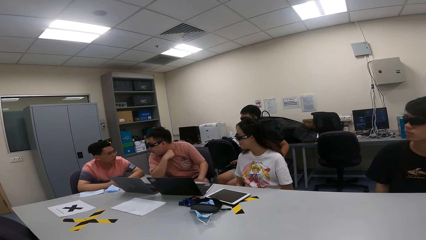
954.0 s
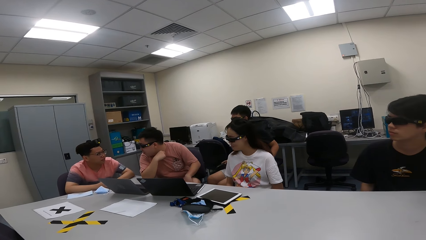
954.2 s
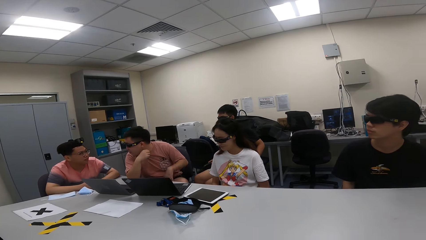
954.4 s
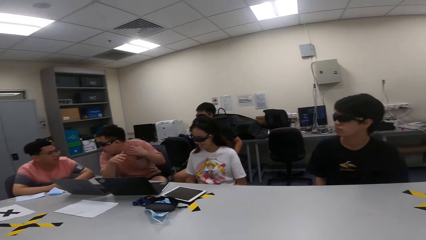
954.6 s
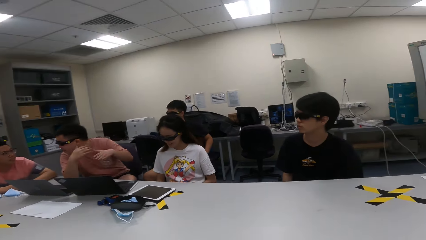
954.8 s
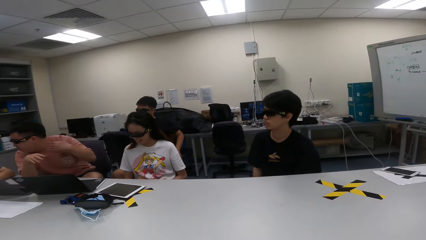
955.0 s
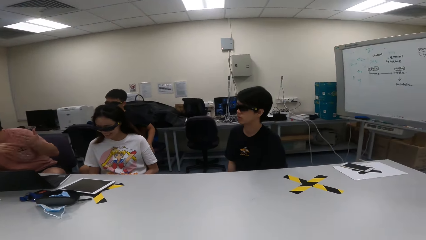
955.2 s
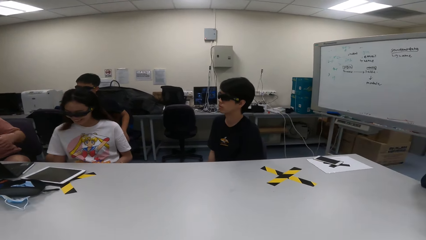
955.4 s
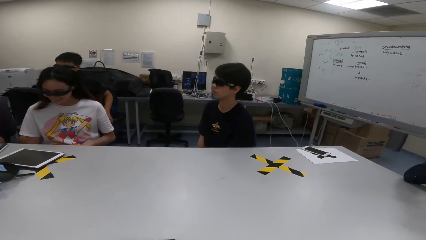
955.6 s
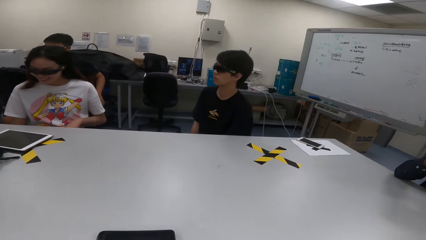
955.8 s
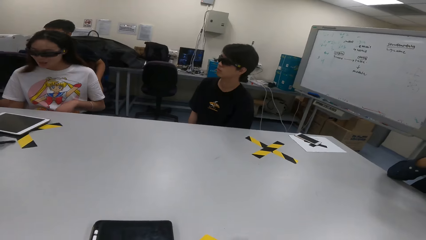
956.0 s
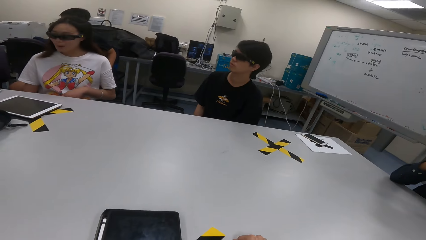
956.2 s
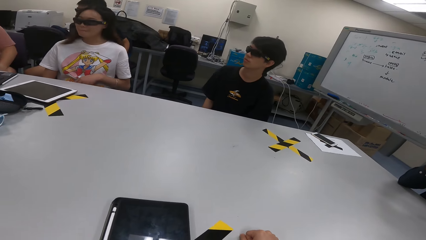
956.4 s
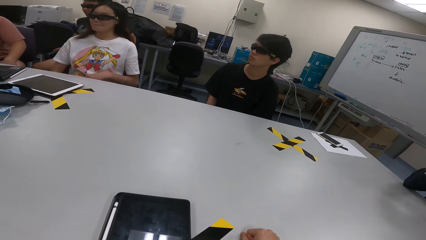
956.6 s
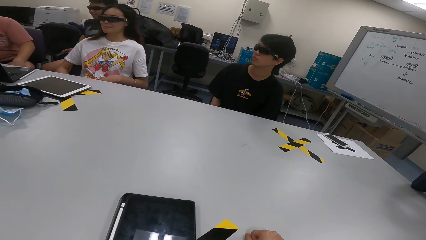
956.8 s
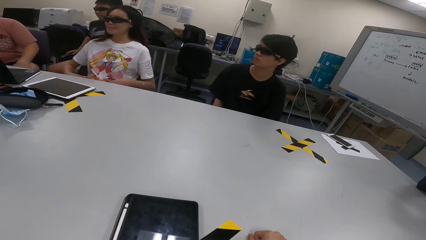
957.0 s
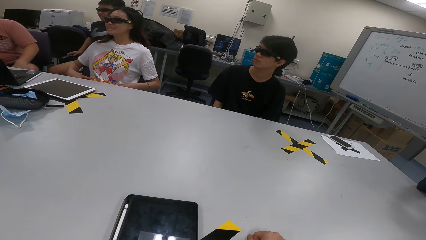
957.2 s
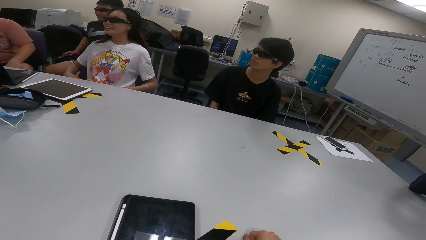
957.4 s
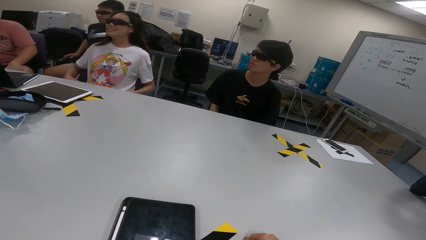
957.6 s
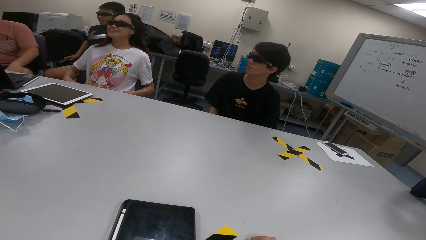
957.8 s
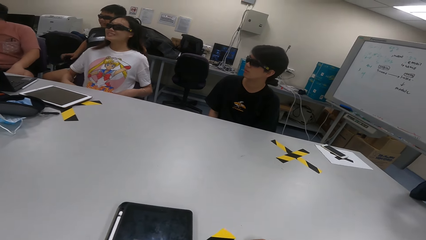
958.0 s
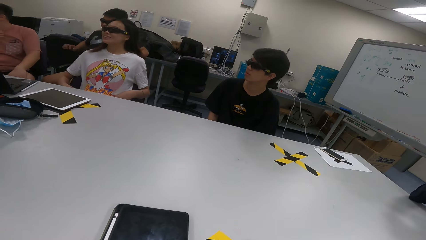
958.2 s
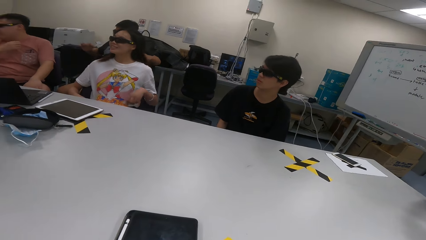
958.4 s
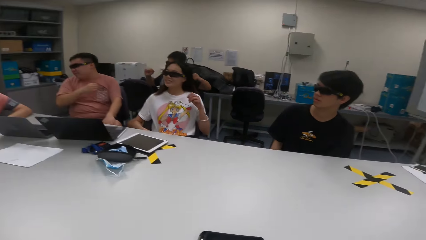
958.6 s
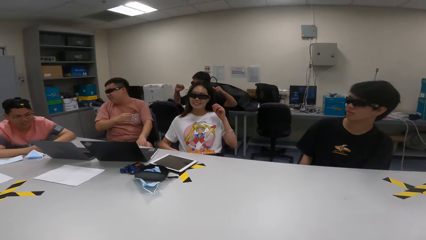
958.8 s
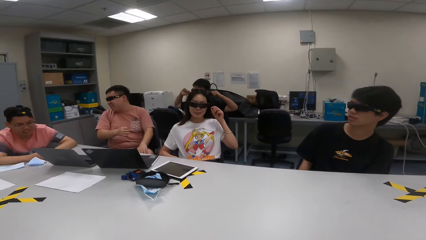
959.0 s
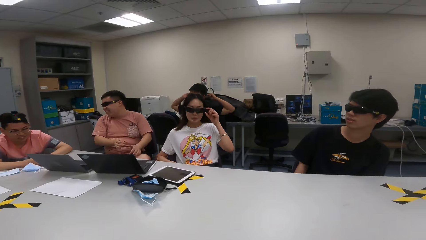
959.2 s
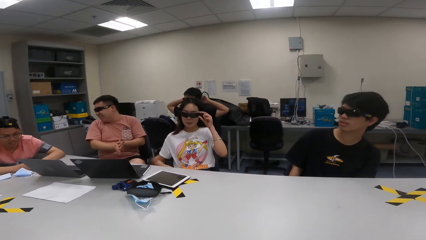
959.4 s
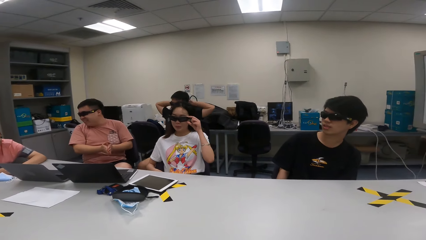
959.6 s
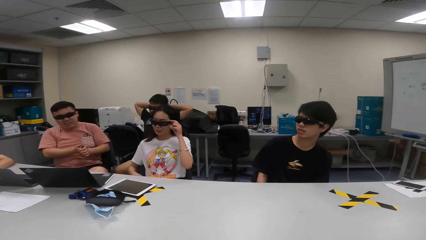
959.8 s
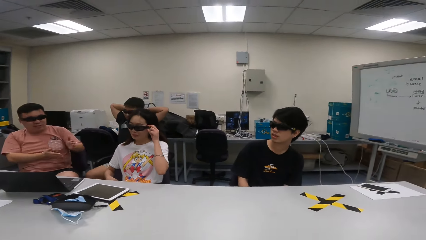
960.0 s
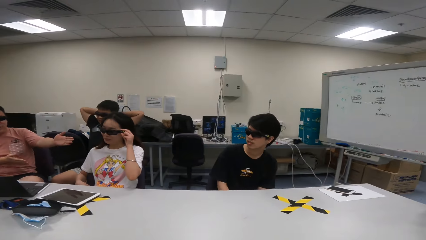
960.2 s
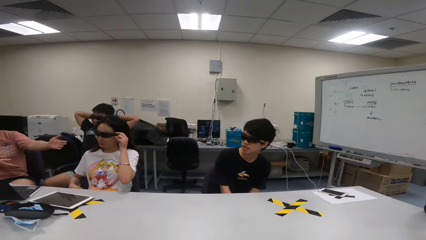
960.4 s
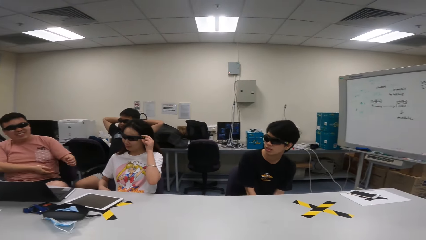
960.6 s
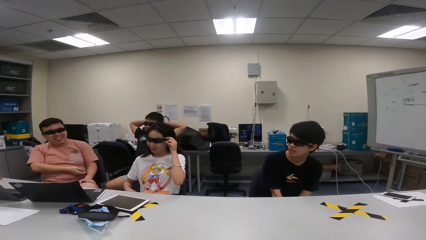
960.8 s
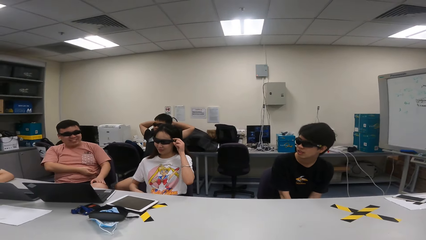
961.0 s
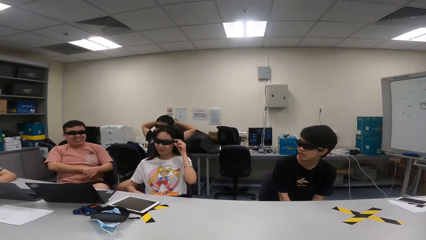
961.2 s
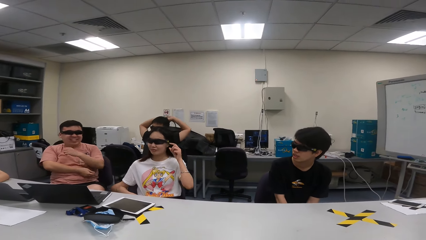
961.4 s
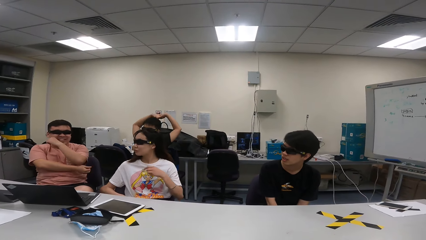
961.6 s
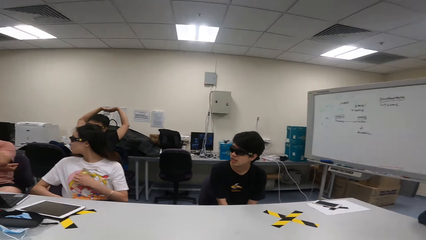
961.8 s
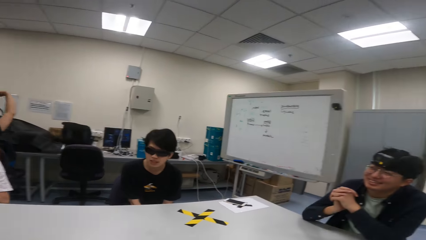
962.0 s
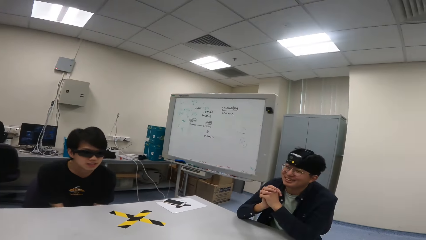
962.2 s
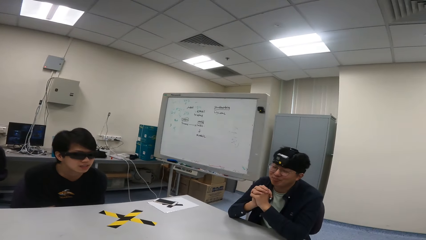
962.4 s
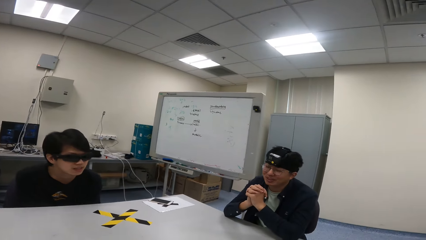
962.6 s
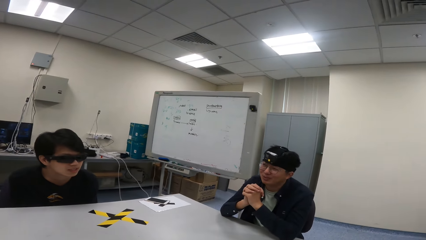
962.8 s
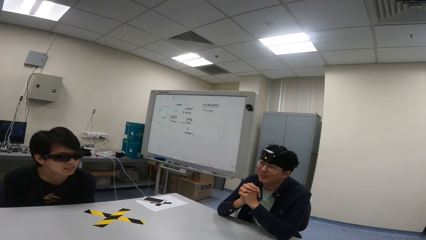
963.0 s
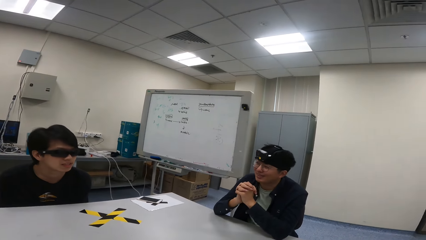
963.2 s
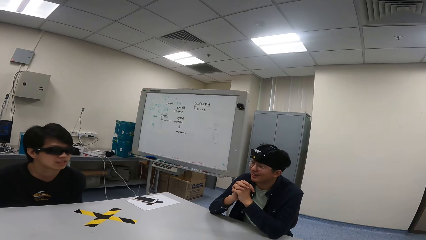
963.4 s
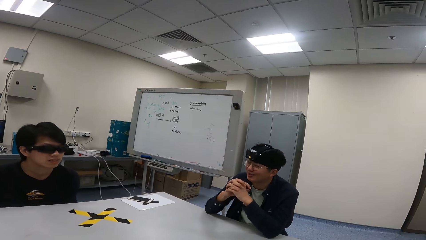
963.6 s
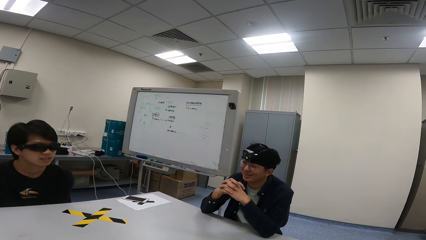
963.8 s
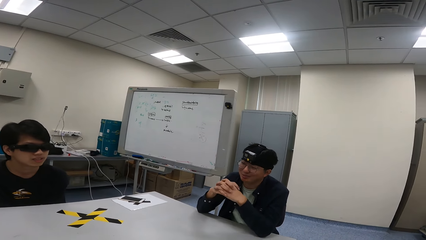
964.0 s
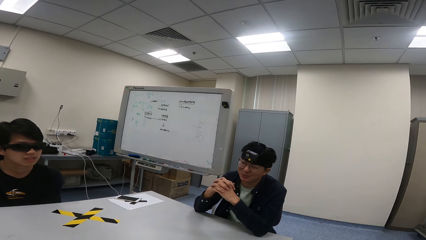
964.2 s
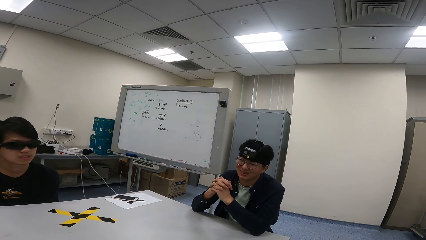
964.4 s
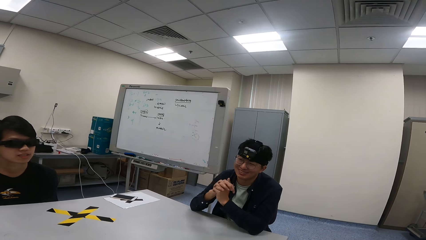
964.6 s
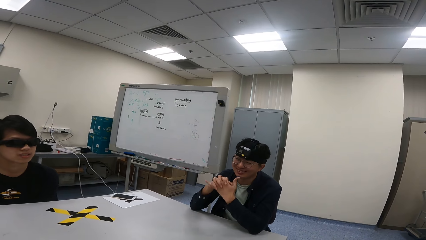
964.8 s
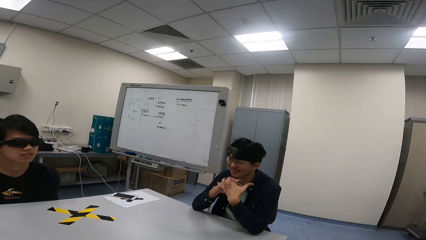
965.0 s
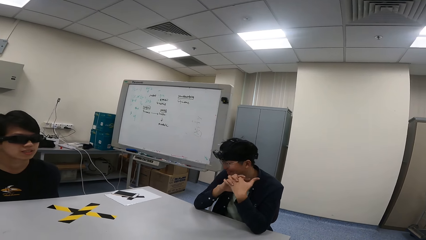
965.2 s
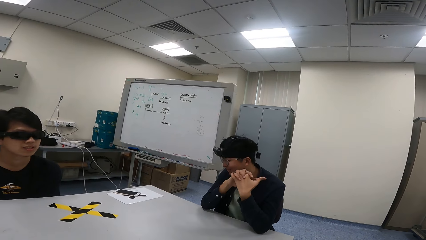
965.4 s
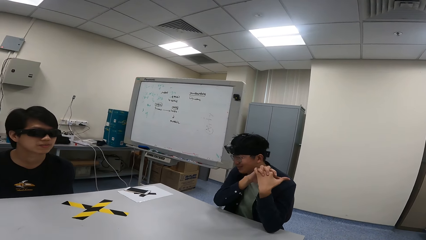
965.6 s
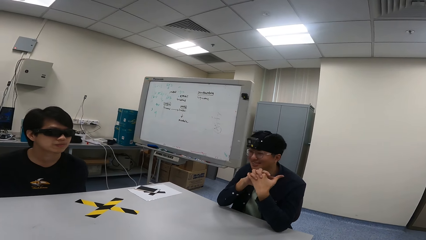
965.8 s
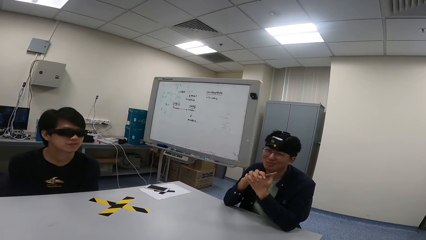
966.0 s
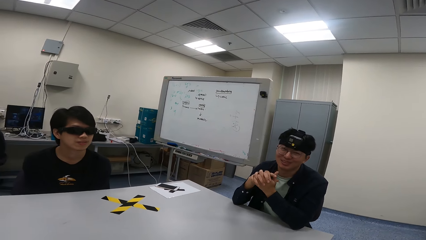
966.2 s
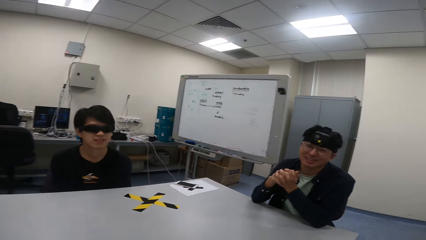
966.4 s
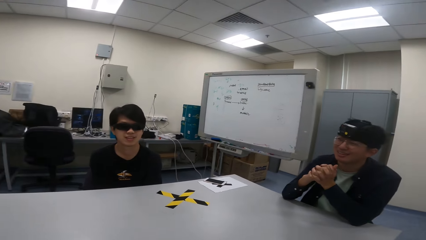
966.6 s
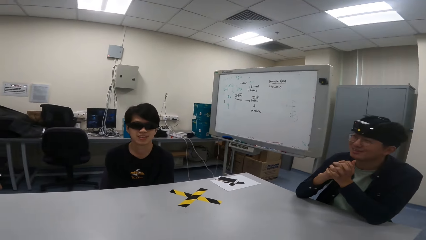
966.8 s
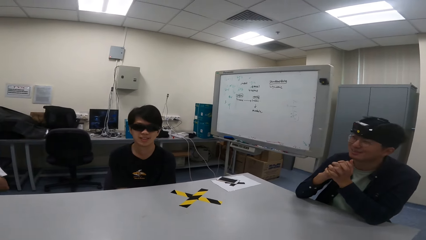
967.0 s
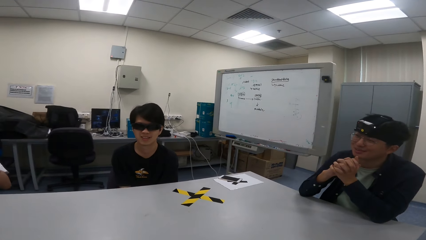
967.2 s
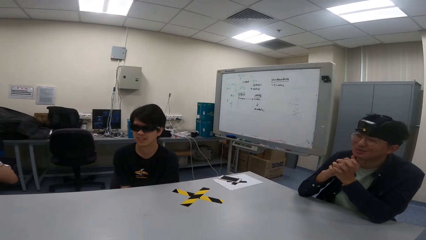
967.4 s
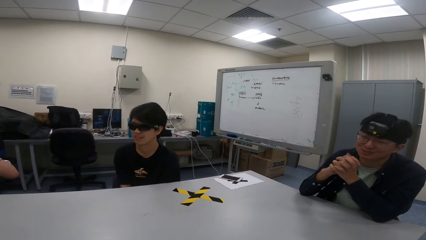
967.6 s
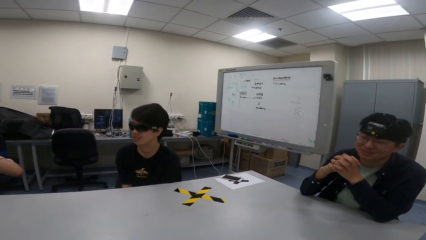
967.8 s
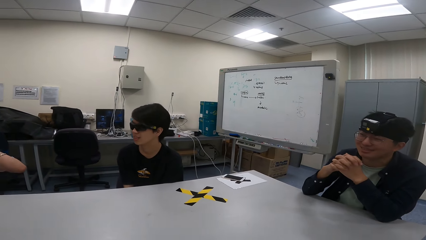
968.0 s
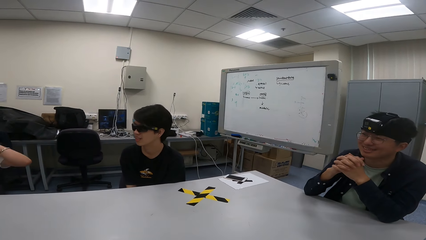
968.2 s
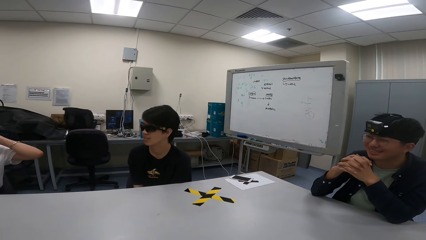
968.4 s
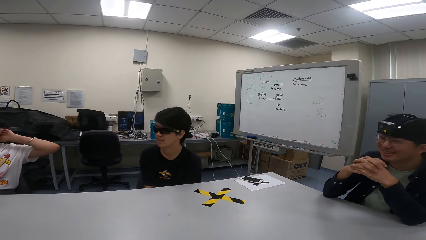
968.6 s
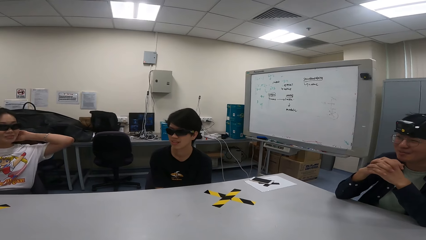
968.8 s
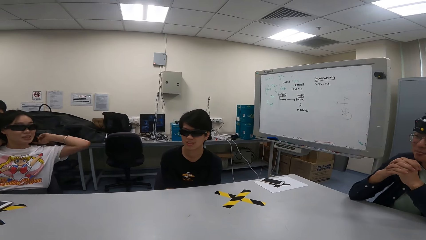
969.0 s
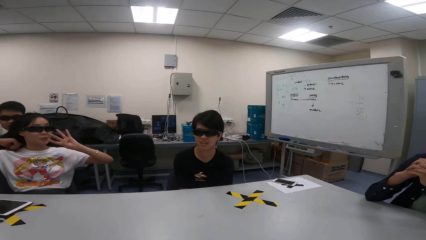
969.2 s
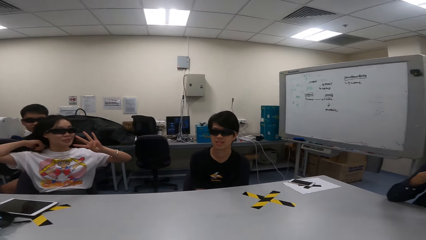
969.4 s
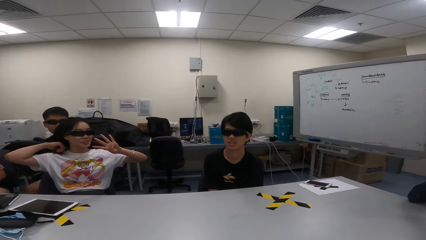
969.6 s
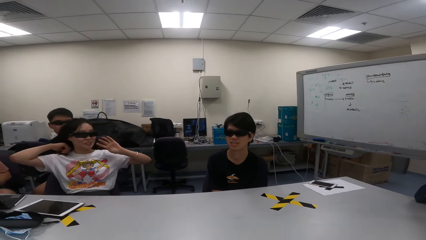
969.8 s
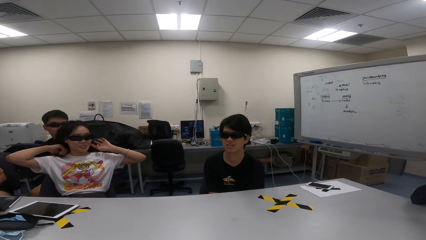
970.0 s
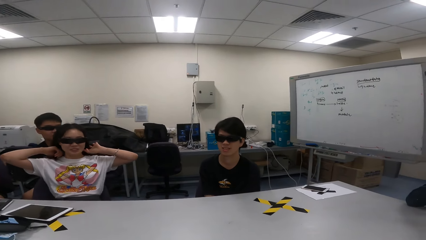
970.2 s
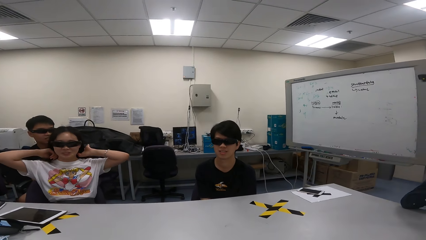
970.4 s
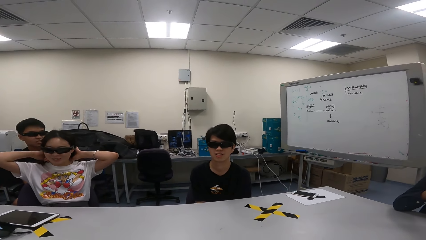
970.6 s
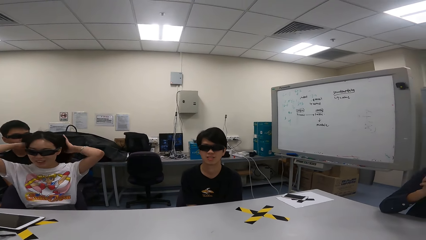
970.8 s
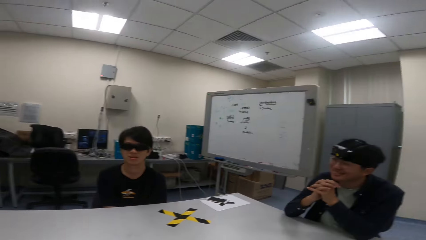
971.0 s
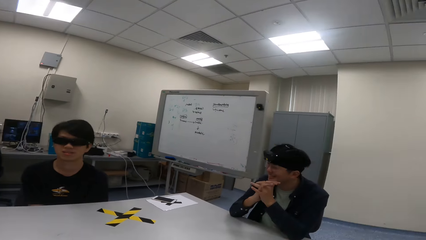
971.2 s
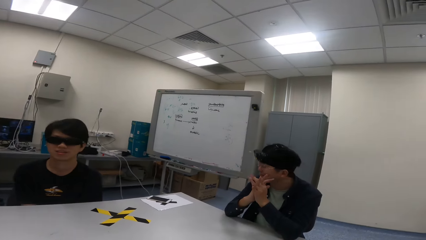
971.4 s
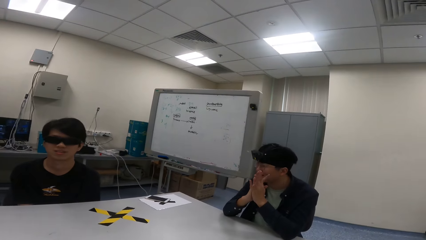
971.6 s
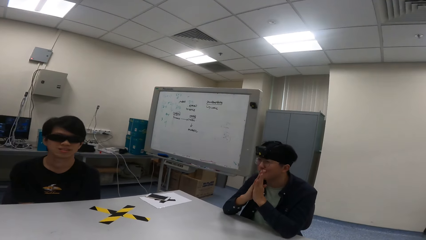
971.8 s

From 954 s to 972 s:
A person sways hands in the air. Another person straightens the cloth and touches the shades. A third person stretches. The first person rubs the hands, points a hand to a fourth person, touches the thigh and folds the arms. The fourth person converses. A fifth person swings on a chair. The second person straightens the hair and lifts fingers.
